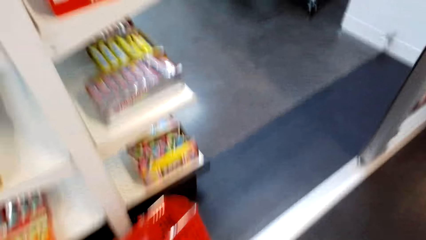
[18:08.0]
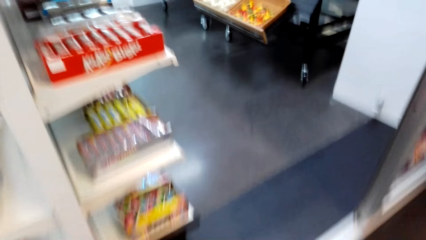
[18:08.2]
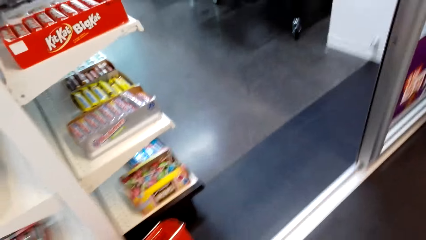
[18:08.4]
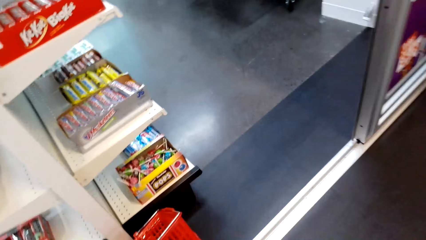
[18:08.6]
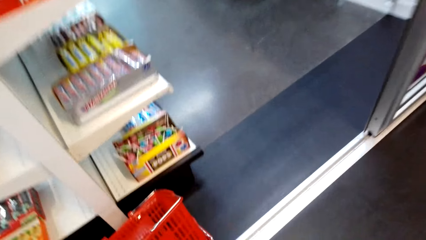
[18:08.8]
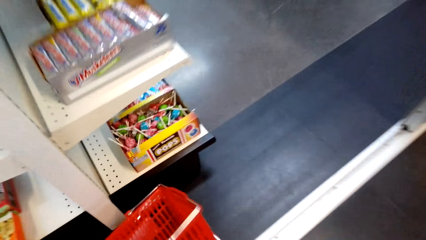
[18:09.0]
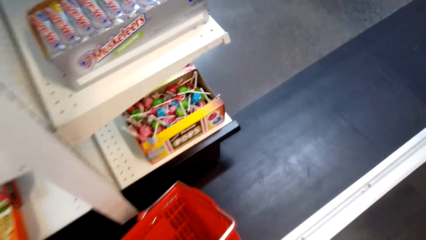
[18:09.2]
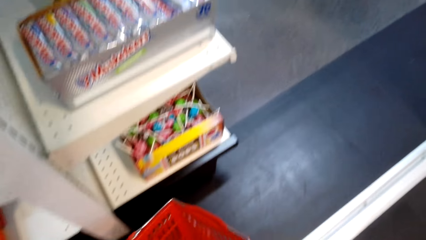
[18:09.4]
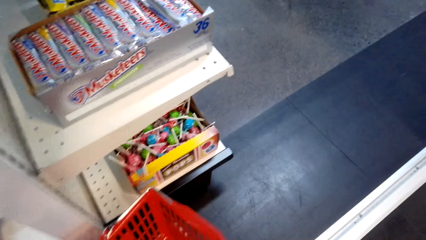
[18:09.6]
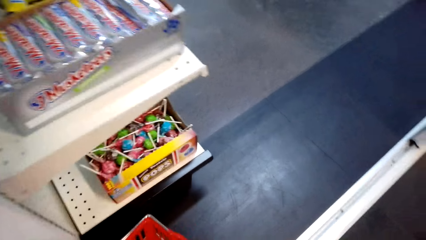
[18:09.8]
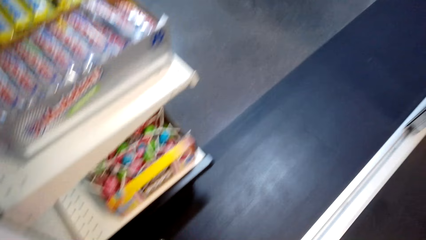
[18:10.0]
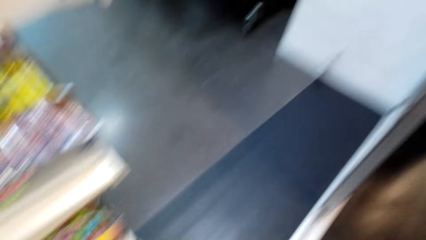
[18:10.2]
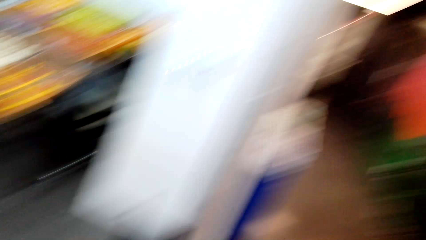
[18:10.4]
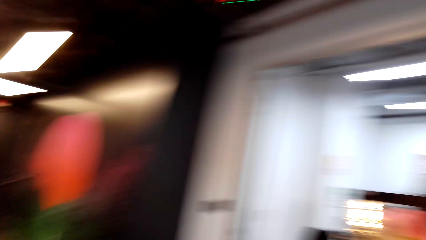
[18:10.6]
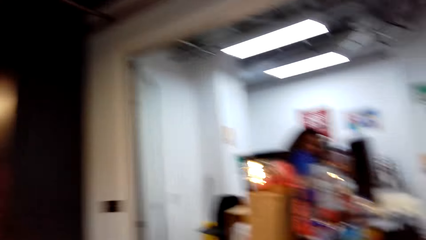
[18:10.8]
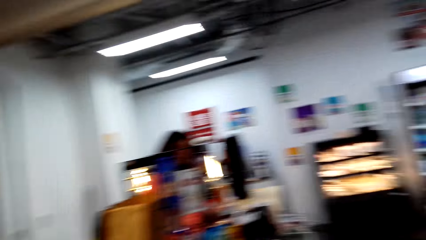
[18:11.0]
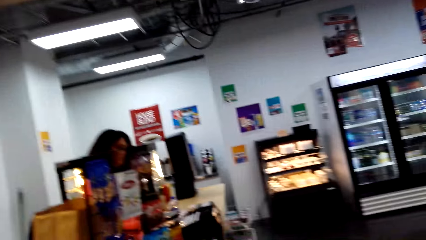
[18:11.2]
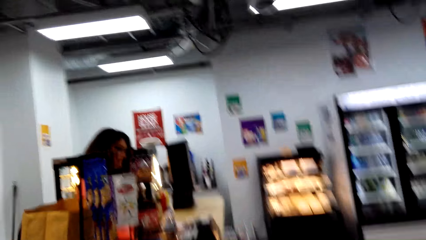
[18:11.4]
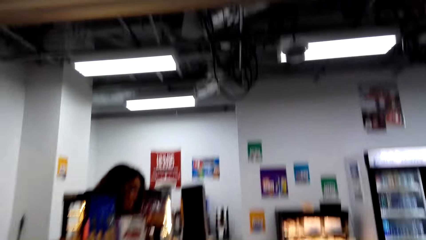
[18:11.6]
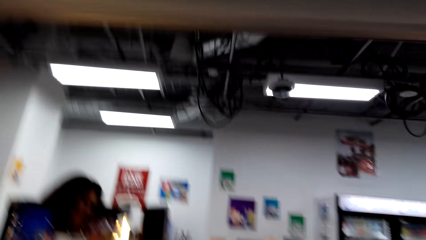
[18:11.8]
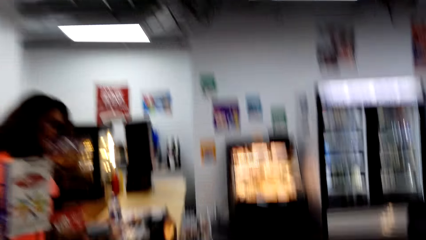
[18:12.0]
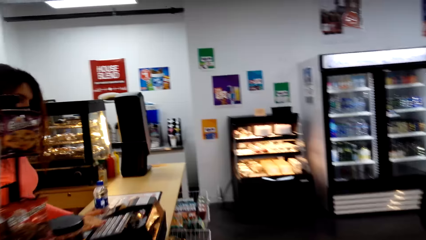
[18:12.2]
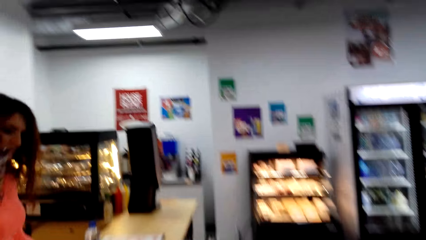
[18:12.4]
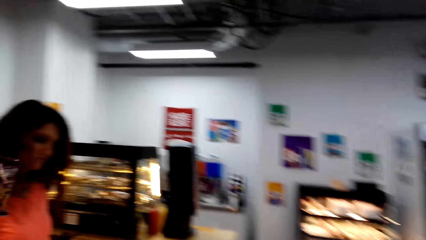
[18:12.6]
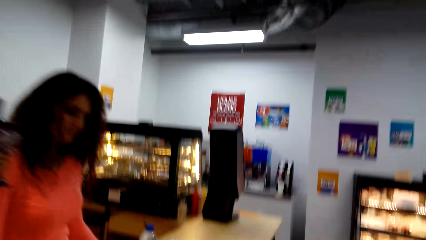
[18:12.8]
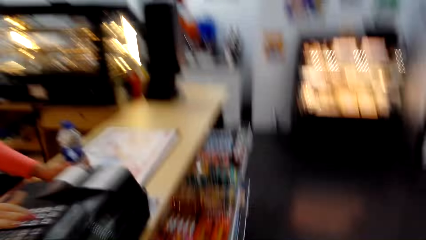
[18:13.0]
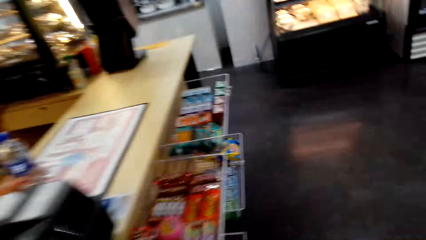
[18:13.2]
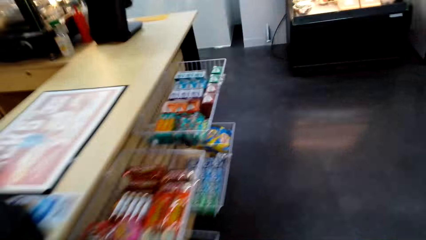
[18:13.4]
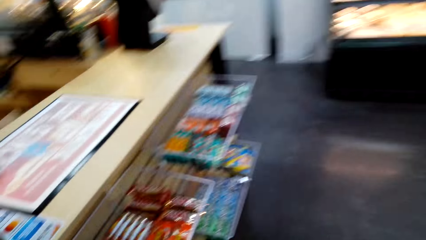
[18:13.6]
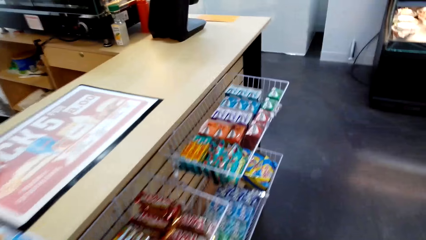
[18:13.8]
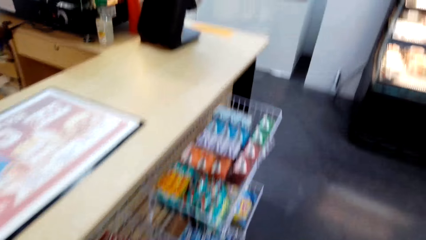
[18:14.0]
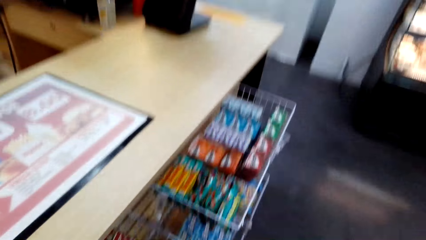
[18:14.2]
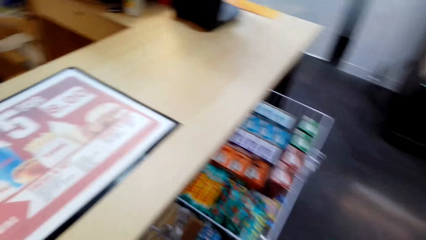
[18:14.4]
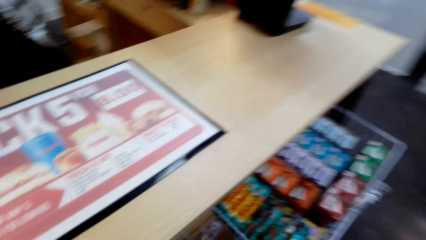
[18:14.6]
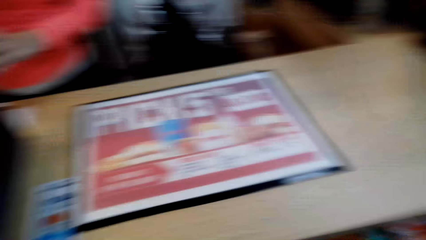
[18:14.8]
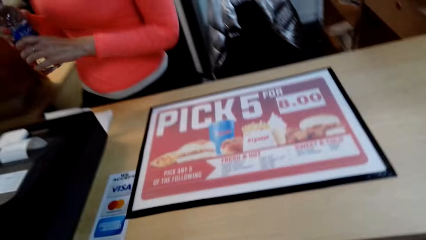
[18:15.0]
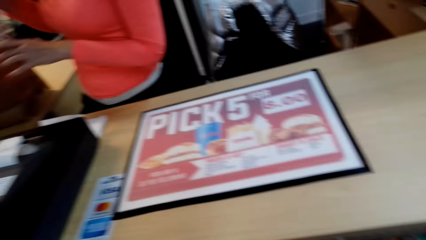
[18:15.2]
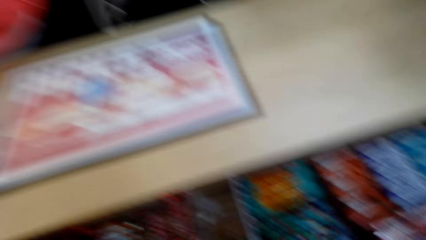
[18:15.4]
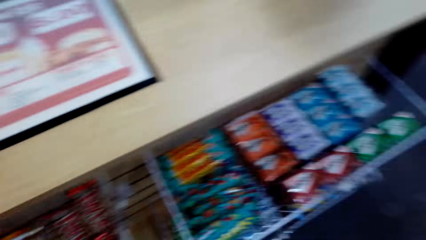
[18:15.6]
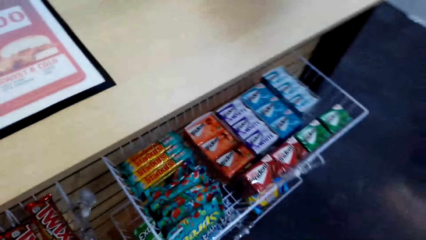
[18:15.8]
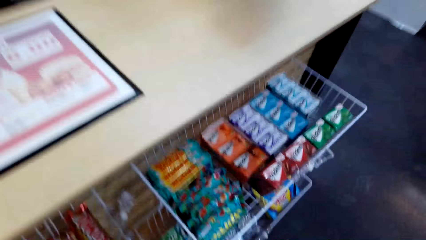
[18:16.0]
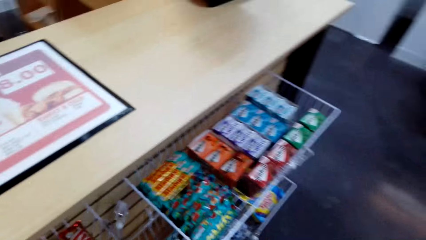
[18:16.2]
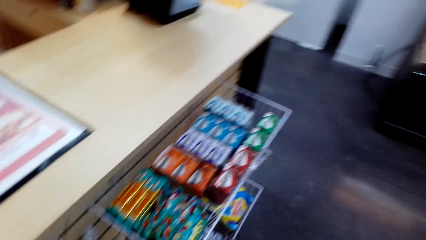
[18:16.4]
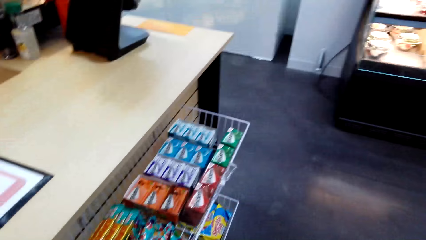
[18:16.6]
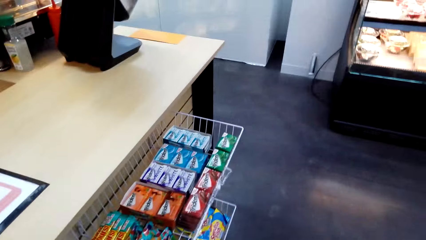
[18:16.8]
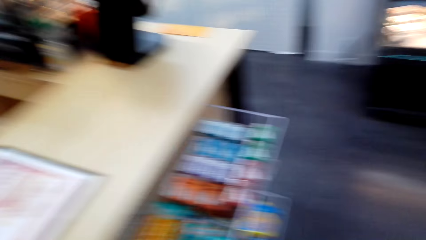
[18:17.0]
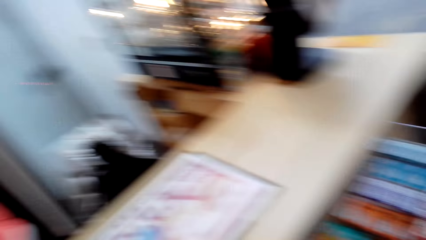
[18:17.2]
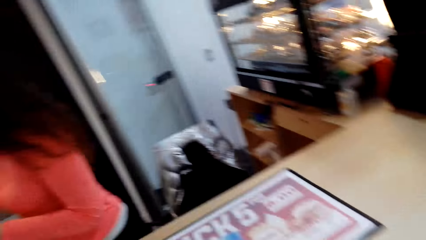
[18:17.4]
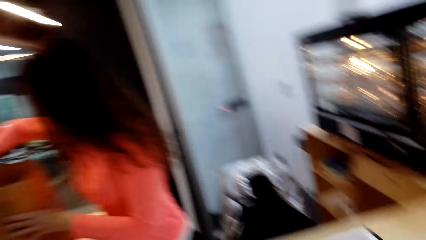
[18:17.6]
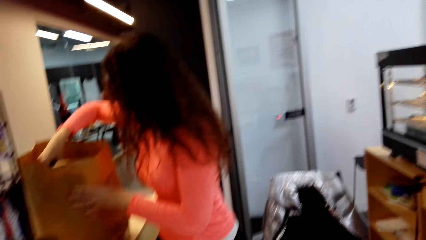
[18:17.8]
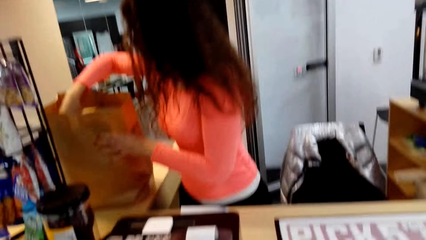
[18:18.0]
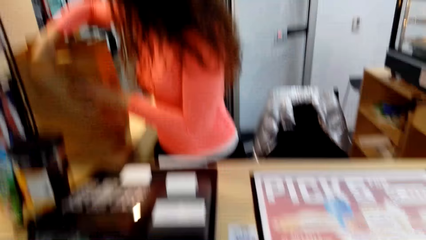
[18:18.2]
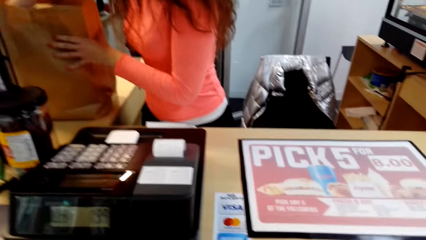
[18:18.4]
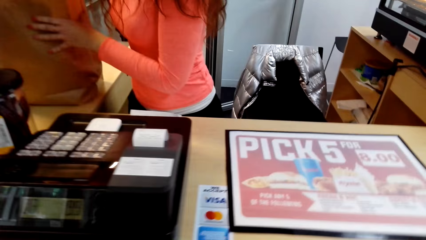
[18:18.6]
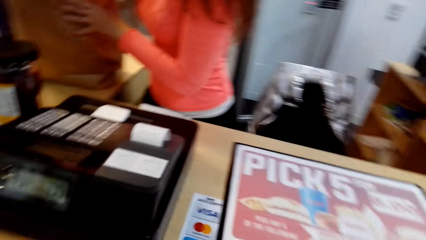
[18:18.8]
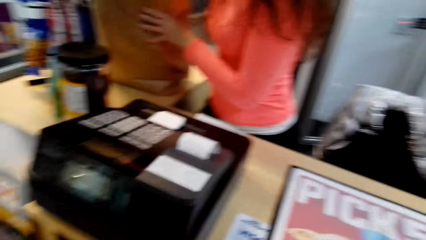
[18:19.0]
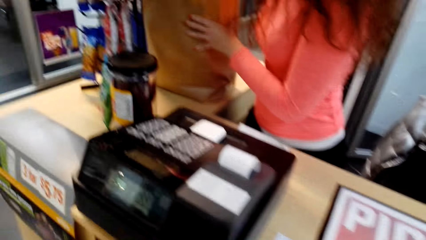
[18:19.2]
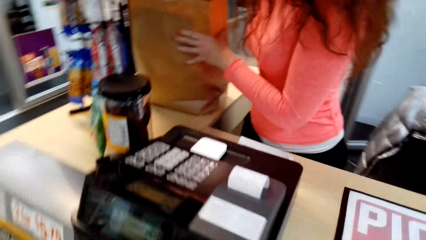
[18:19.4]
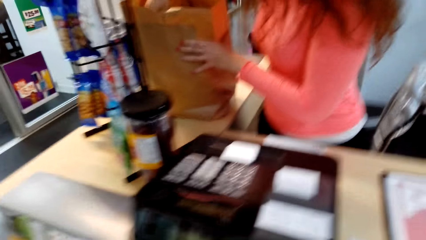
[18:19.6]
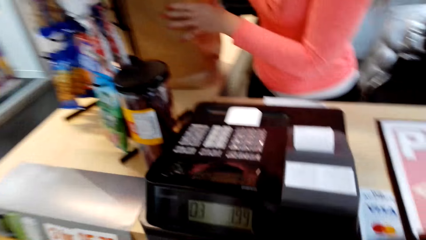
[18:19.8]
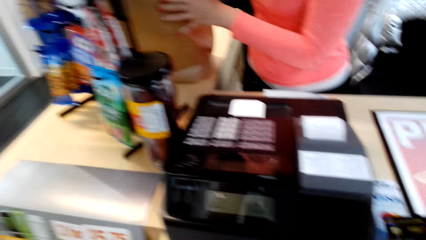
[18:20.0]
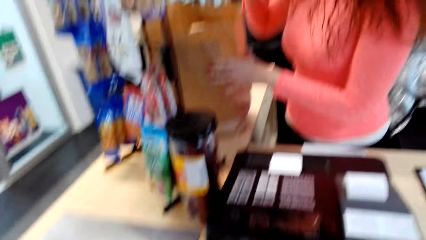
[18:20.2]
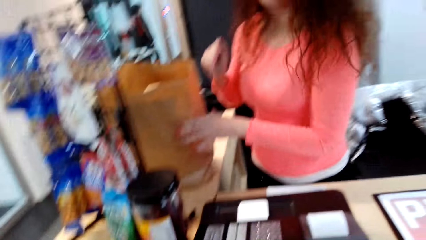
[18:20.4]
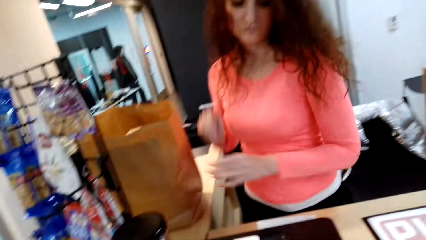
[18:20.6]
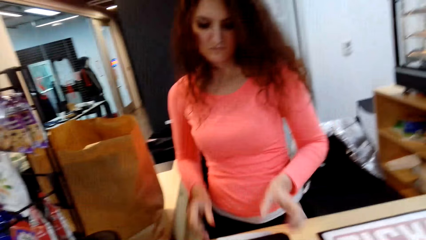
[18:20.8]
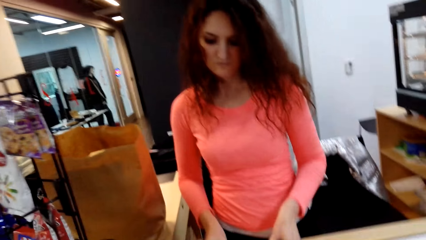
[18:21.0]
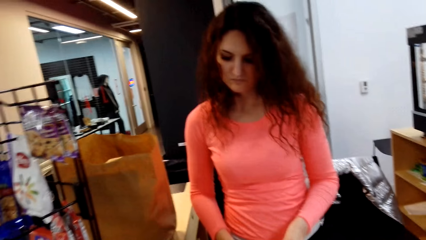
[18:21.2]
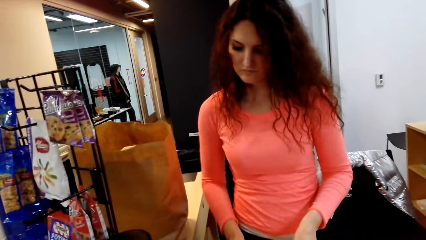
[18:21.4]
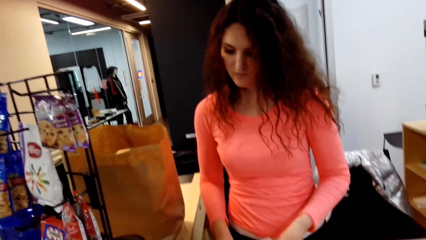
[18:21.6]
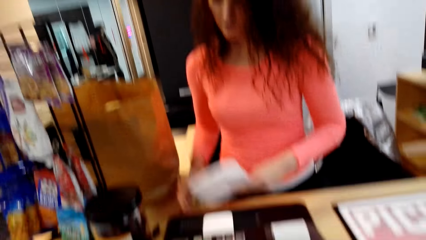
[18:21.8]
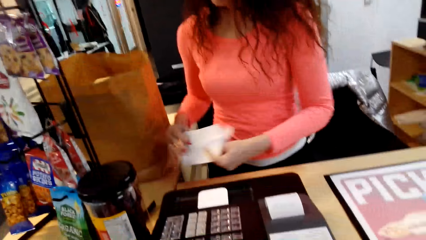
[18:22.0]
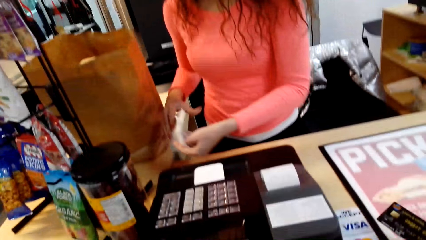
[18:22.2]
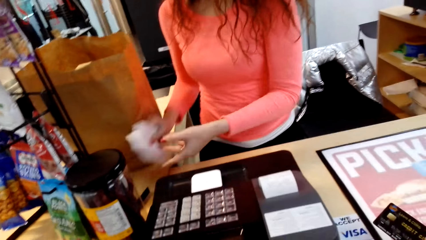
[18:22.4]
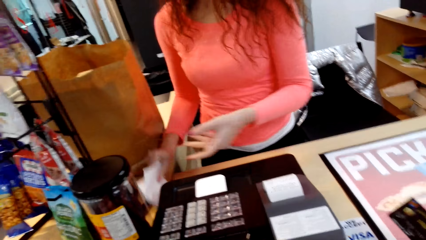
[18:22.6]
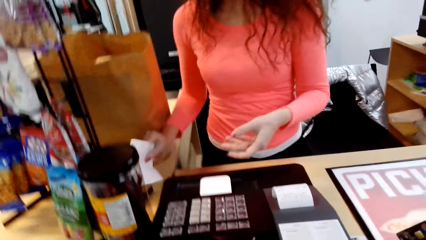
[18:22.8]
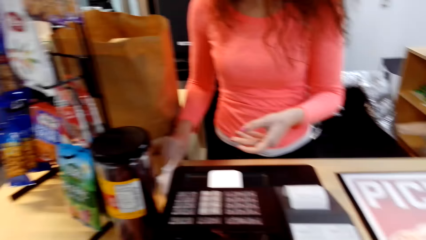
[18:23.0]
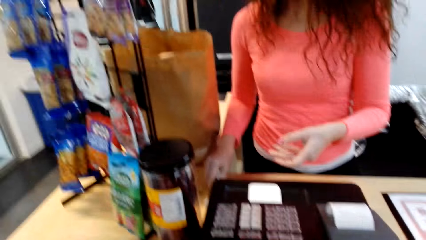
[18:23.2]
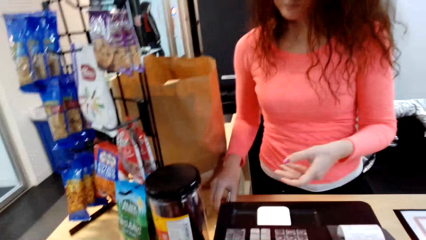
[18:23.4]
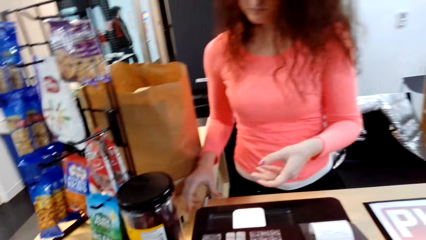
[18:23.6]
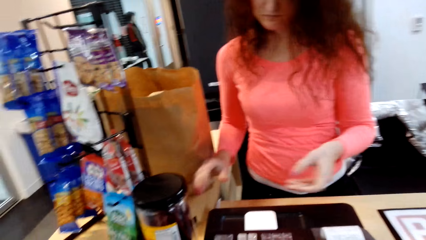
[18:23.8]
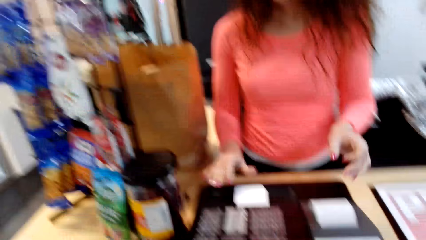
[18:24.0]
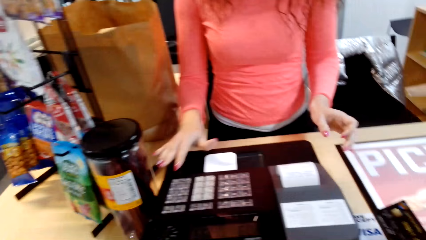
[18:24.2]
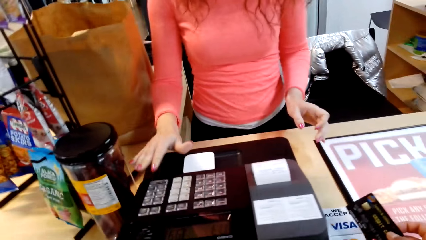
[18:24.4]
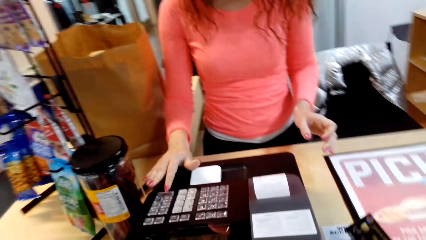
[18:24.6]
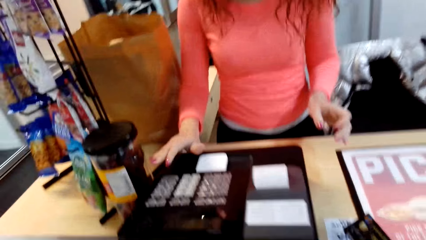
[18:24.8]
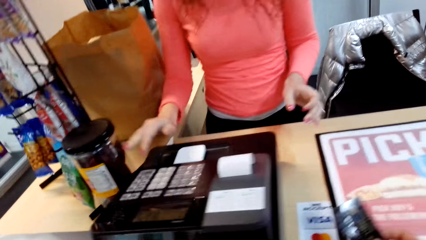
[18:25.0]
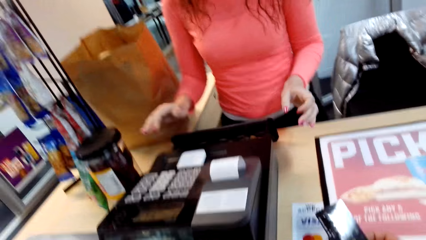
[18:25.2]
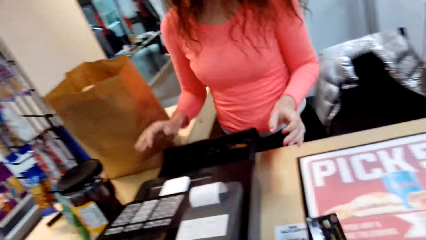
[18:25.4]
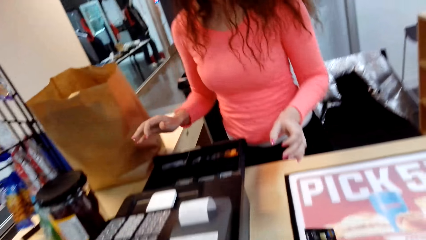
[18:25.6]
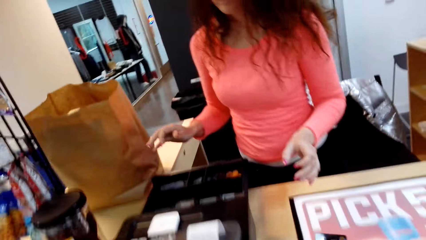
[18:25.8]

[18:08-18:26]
The camera wearer puts the basket down and walks back to the counter. A person picks up a water bottle. The camera wearer looks around. The person packs an item in a bag. The person folds the shopping list and drops the shopping list on the counter. The person opens the drawer and presses on a machine.
